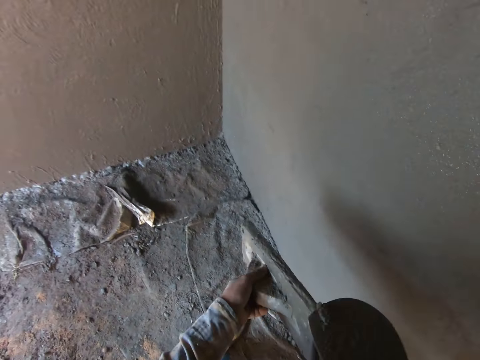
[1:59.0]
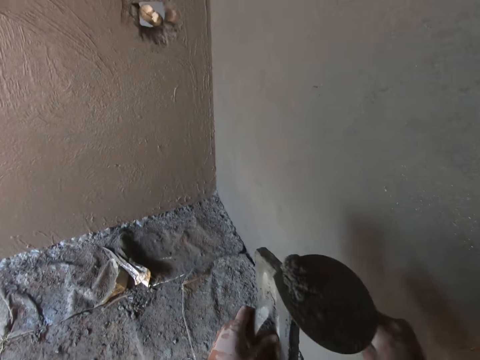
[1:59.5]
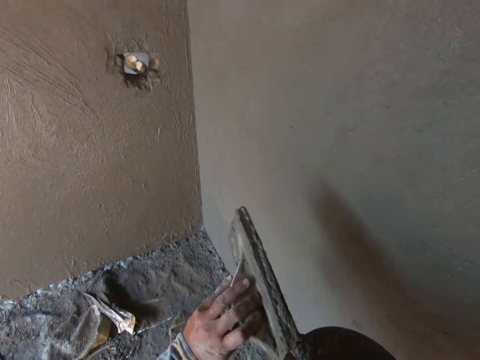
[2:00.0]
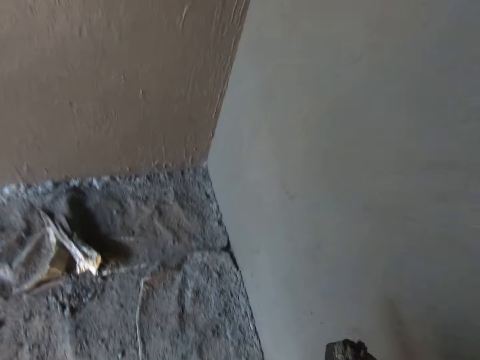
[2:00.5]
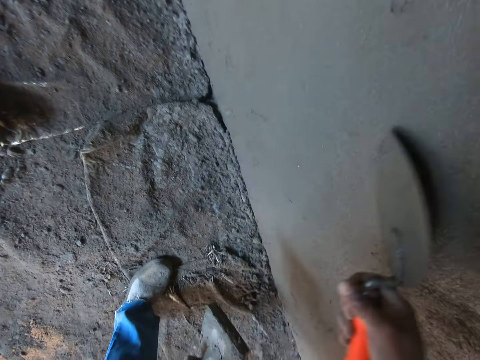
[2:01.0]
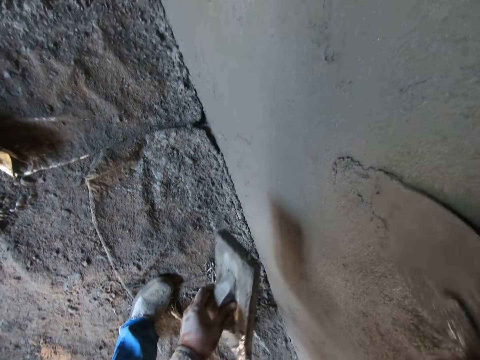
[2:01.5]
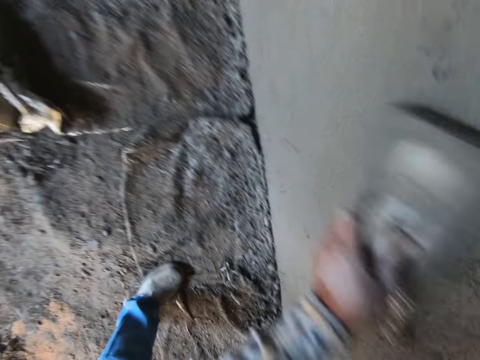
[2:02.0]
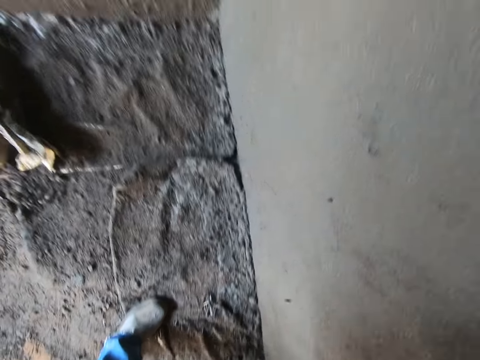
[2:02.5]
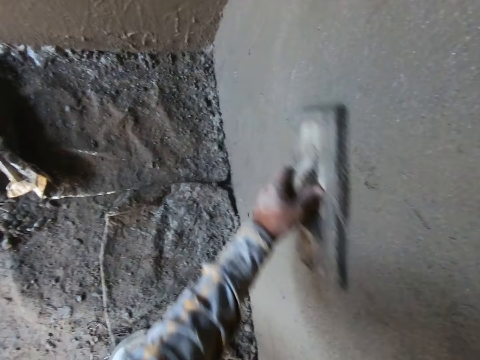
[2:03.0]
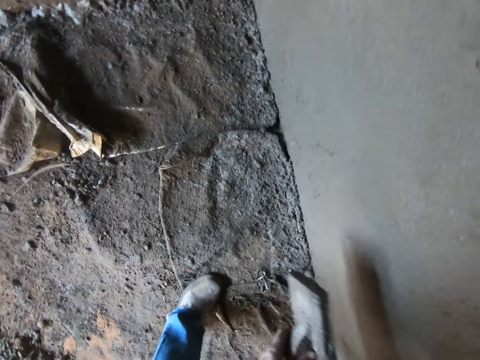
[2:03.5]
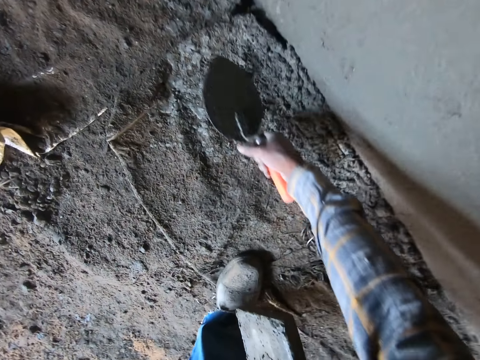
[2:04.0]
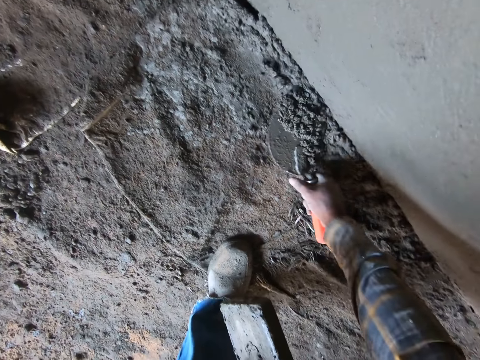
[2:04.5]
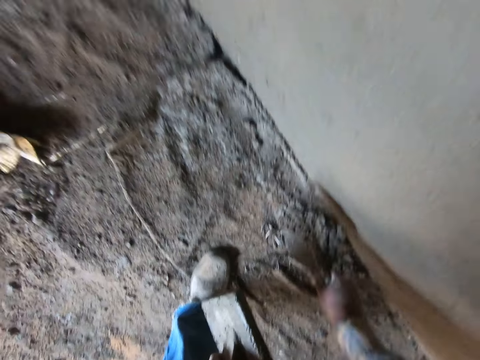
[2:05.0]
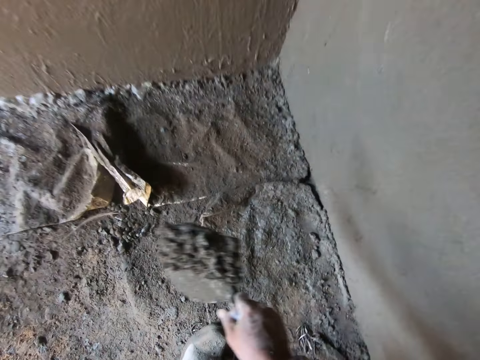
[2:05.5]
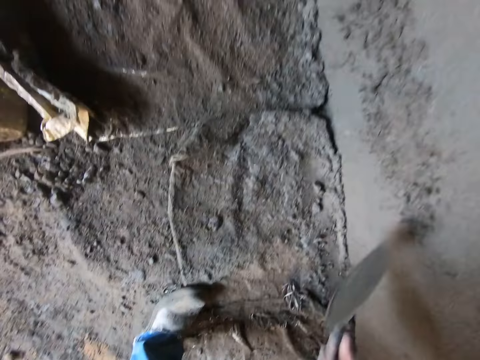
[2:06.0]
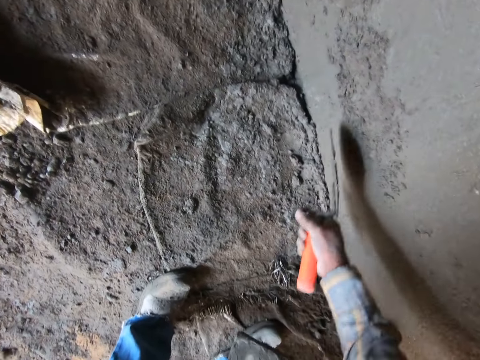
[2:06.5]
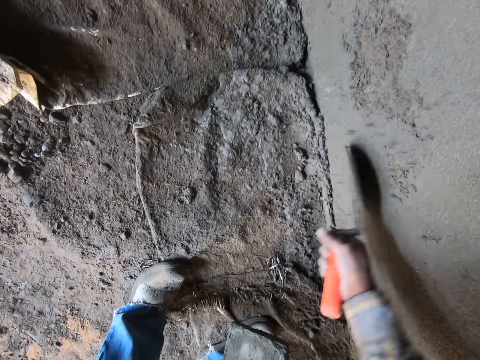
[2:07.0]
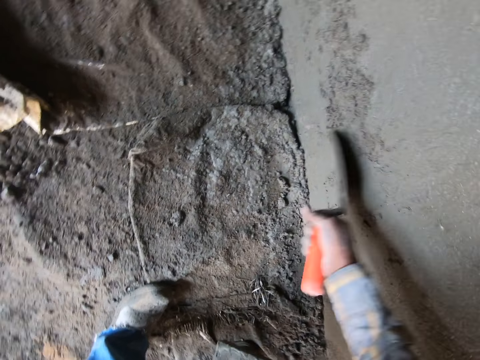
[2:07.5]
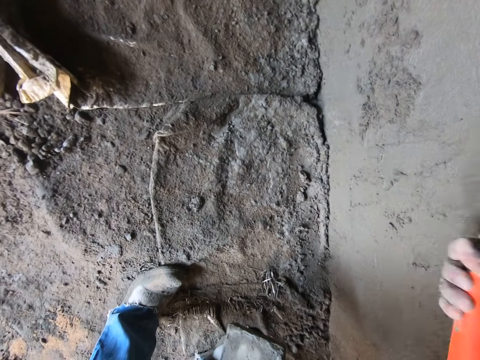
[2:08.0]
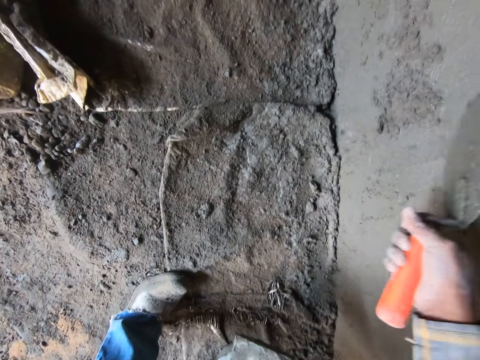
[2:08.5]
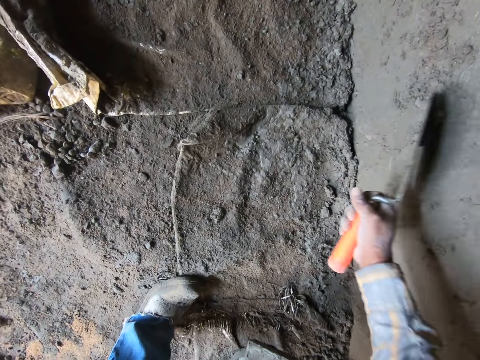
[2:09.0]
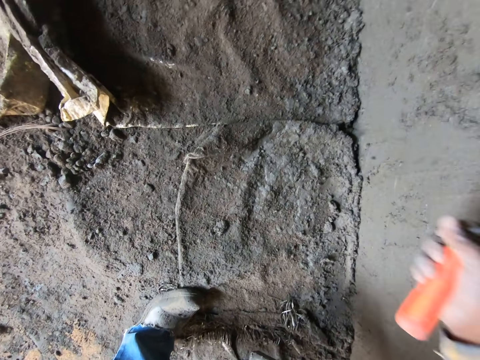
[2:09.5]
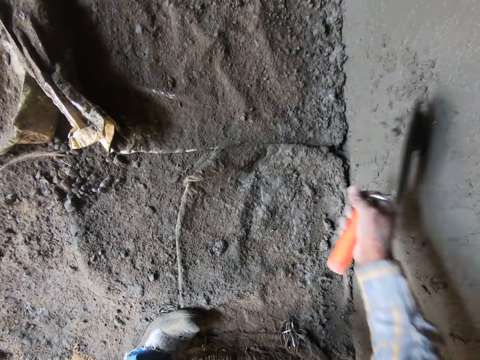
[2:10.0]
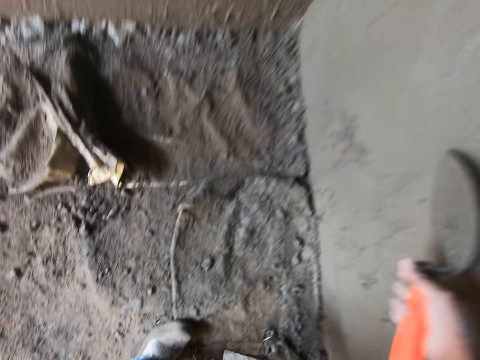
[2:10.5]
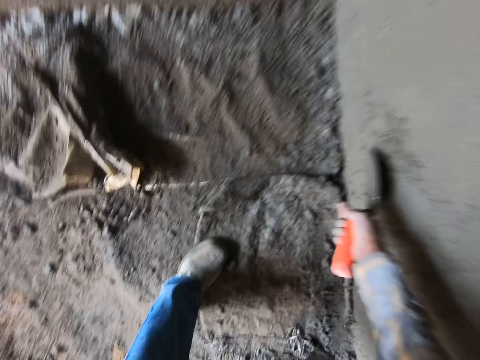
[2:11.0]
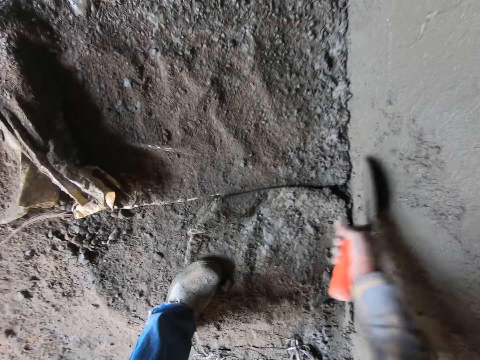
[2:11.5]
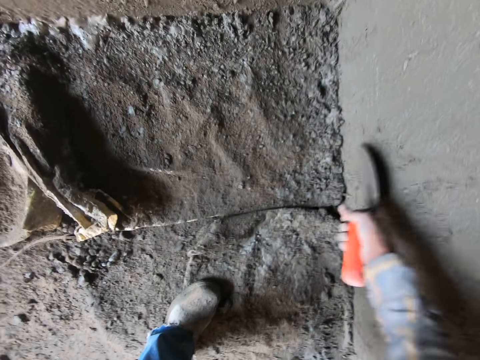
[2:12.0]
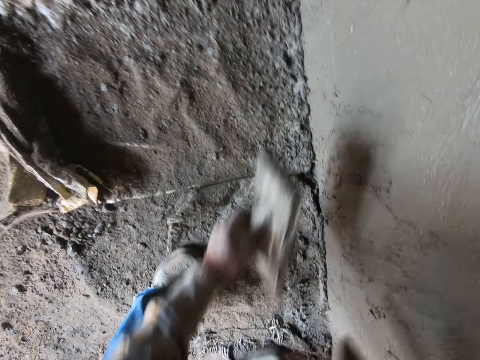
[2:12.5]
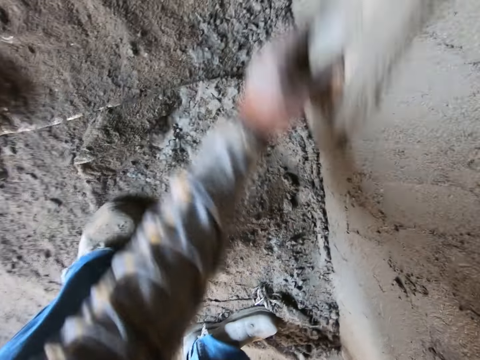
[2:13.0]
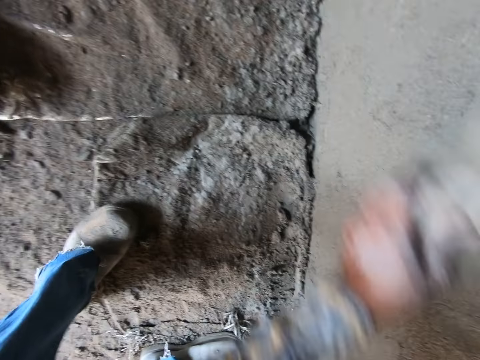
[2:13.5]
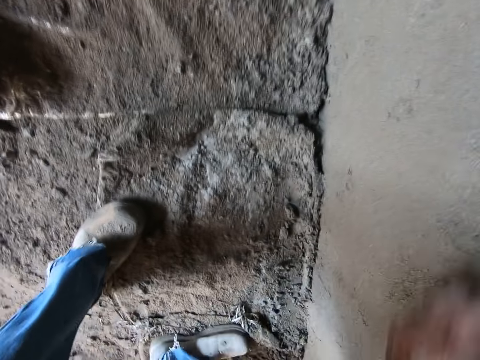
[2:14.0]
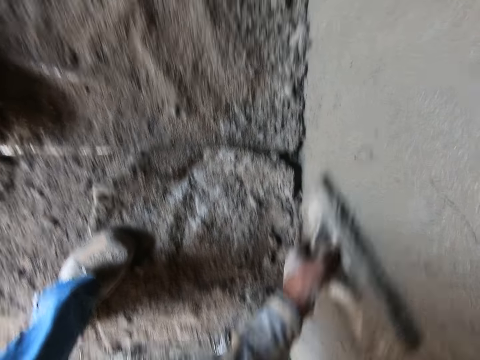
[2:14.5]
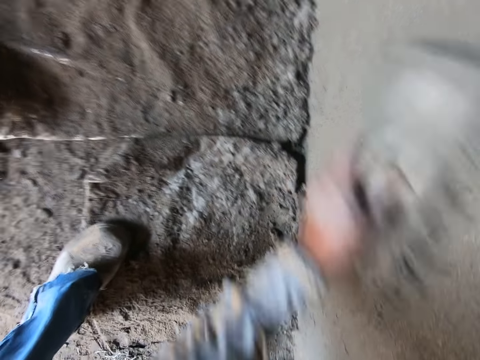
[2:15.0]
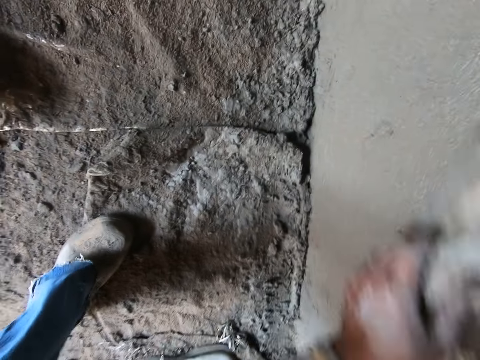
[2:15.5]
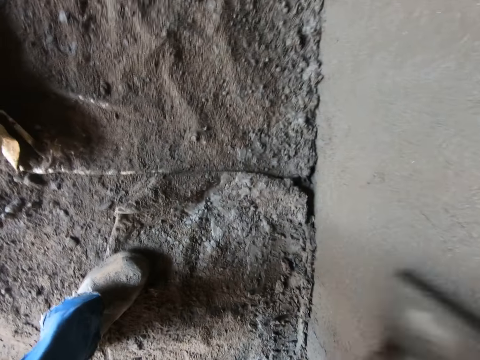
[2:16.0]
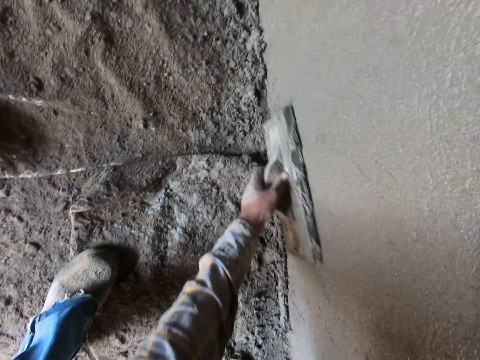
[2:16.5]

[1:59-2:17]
The camera wearer scrapes some mortar off the wooden float. They paste the mortar on the wall with the trowel. They plaster the wall. They smoothen the wall with the wooden float. They scoop the mortar from the floor with the trowel. They paste the mortar on the wall with the trowel. They plaster the wall. They smoothen the wall with the wooden float.

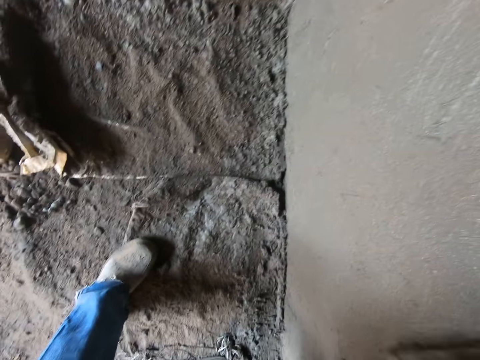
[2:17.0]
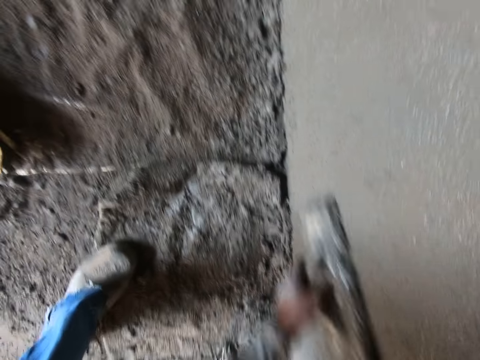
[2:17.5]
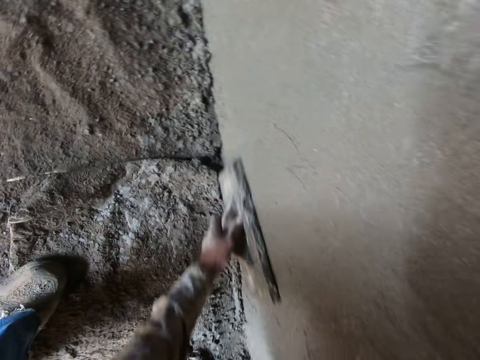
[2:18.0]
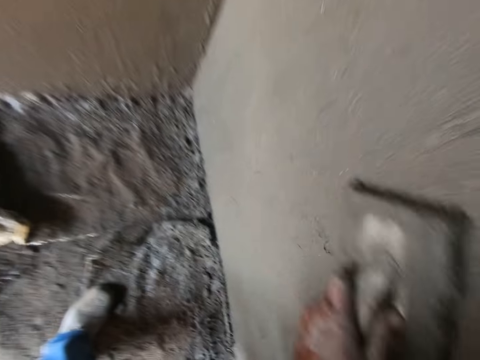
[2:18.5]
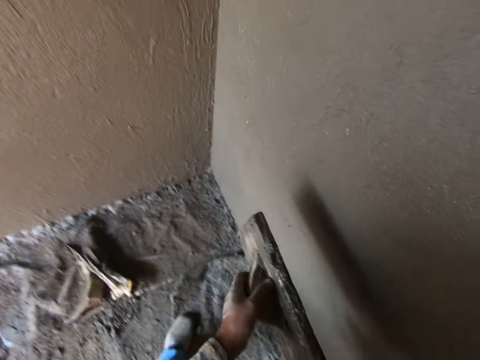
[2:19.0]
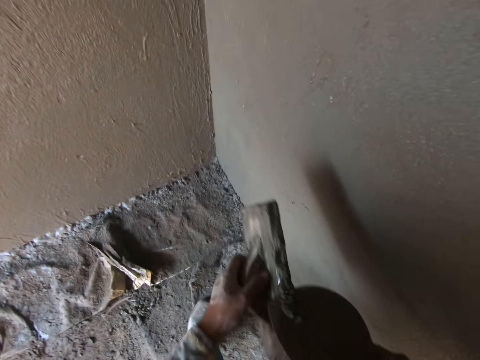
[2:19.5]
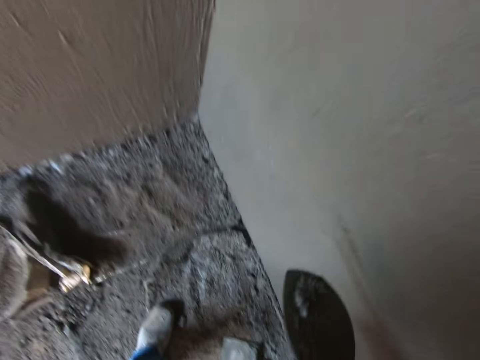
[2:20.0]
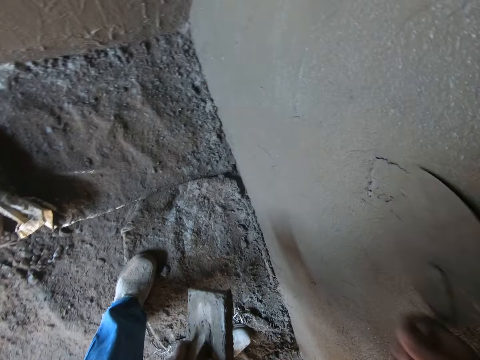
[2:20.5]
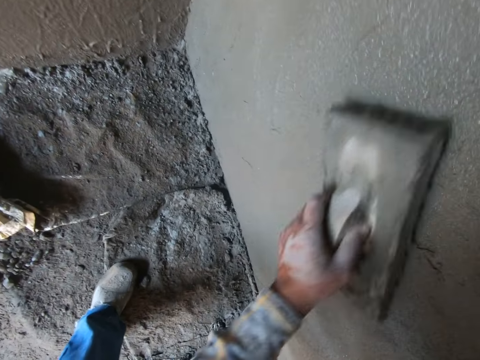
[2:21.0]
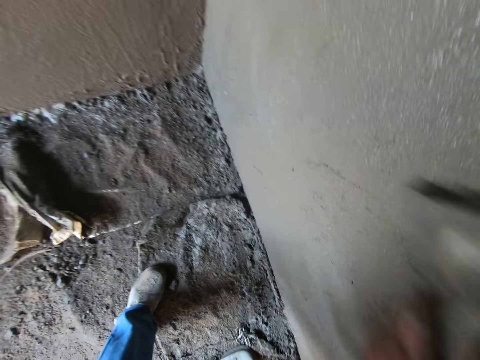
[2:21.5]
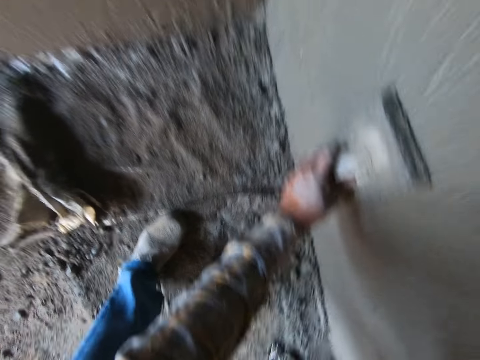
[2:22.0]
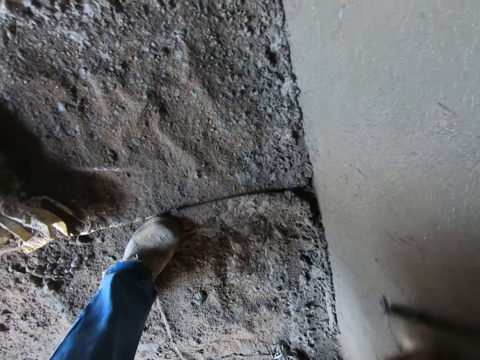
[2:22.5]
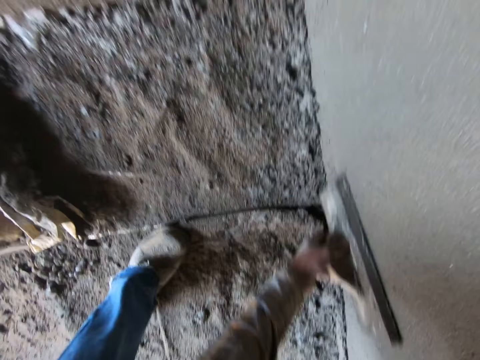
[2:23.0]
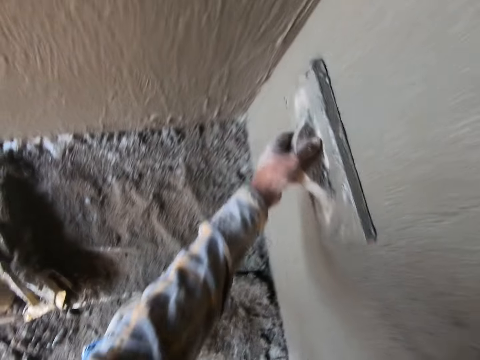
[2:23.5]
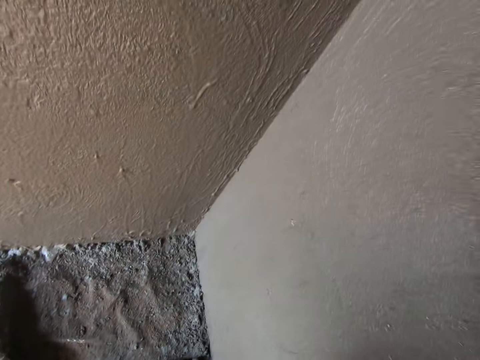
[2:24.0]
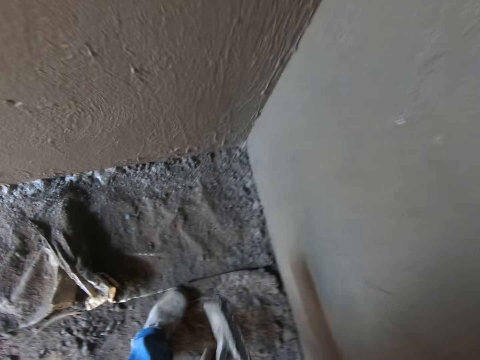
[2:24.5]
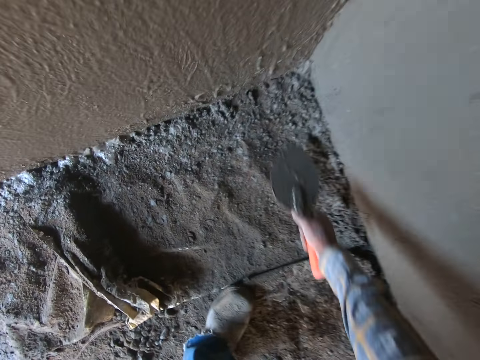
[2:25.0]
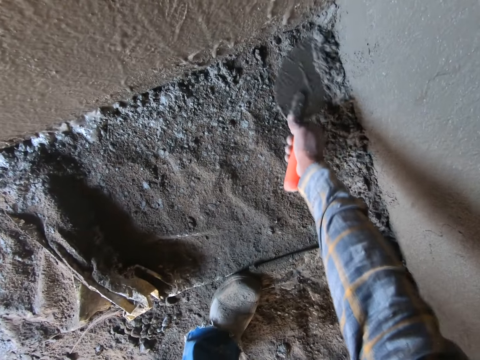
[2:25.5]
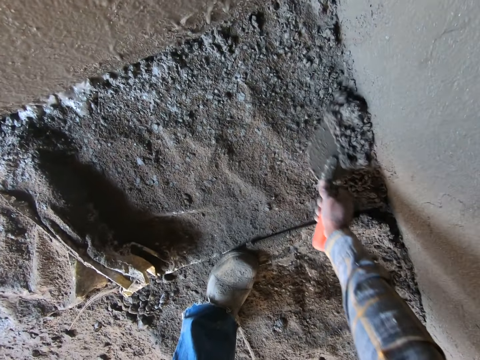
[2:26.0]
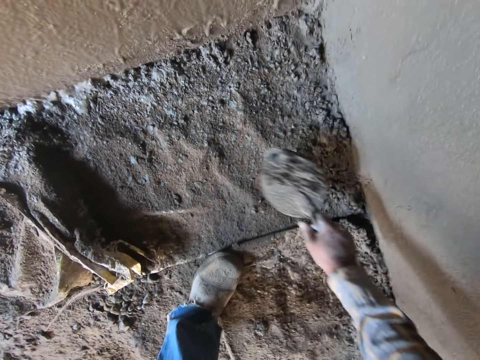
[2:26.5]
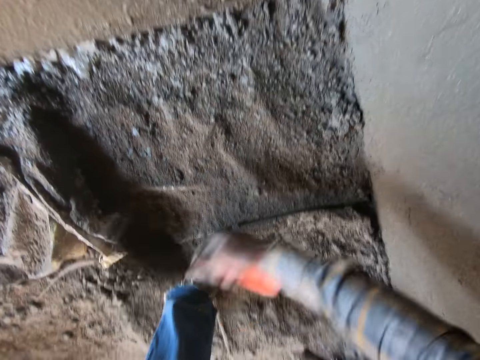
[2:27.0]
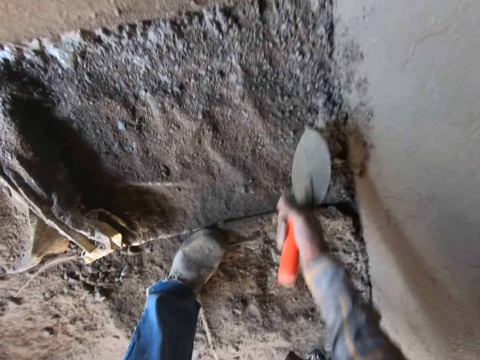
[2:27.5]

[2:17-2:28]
The camera wearer scrapes some mortar off the wooden float. They paste mortar on the wall with the trowel. They smoothen the wall with the wooden float. They plaster the wall. They scoop mortar from the floor with the trowel. They paste mortar on the wall with the trowel.
